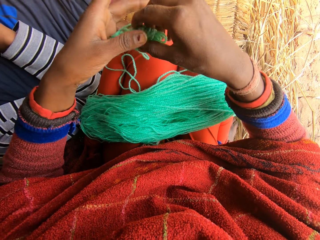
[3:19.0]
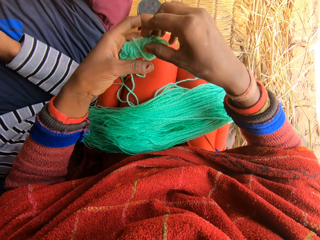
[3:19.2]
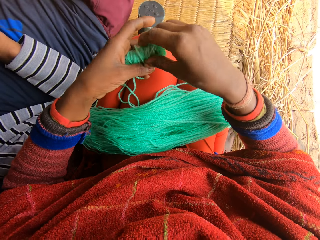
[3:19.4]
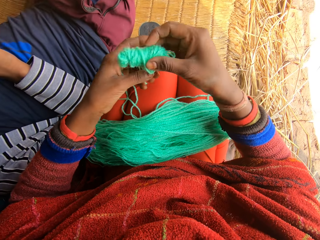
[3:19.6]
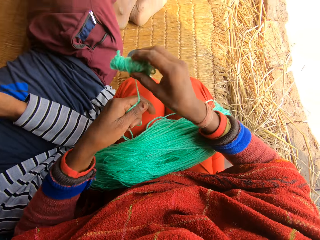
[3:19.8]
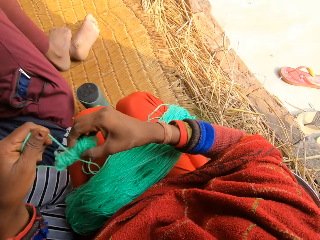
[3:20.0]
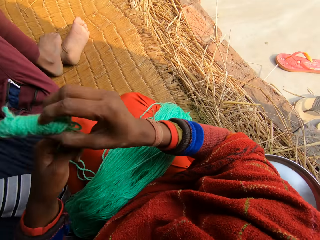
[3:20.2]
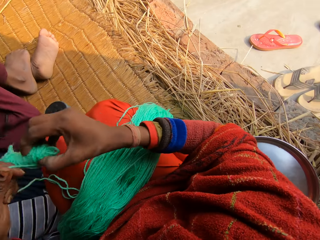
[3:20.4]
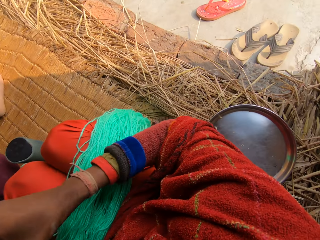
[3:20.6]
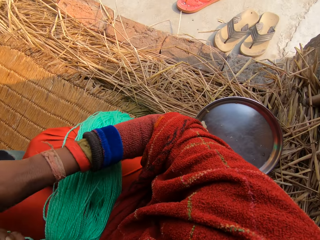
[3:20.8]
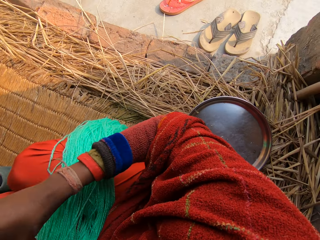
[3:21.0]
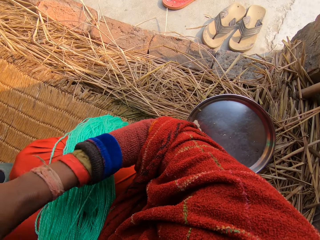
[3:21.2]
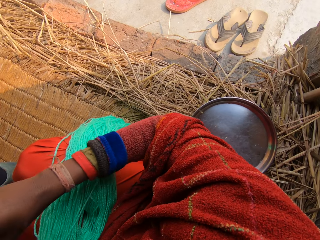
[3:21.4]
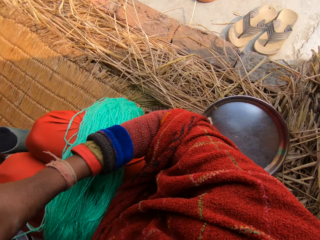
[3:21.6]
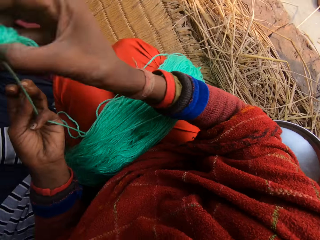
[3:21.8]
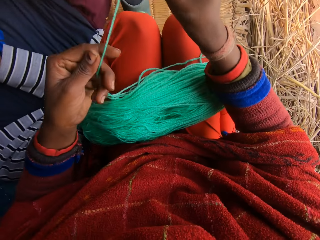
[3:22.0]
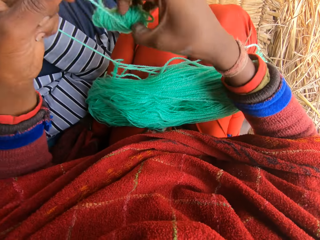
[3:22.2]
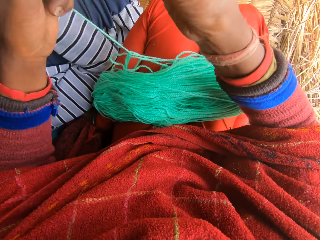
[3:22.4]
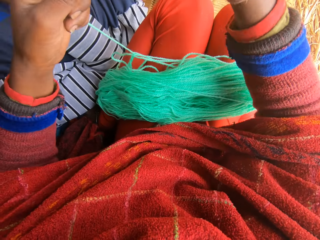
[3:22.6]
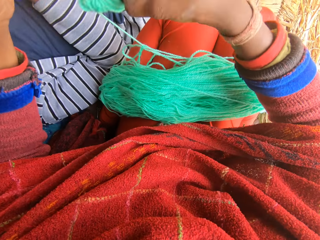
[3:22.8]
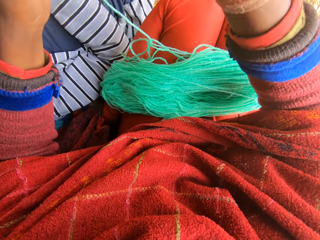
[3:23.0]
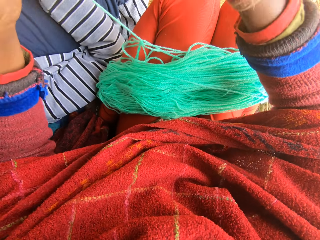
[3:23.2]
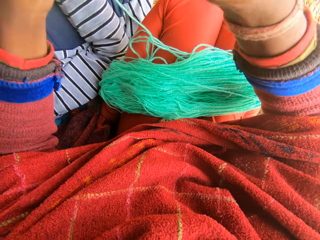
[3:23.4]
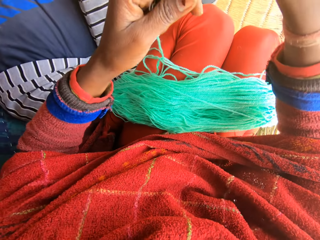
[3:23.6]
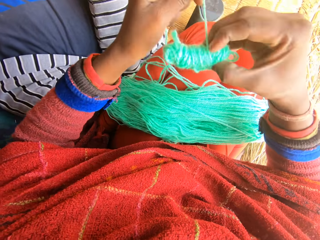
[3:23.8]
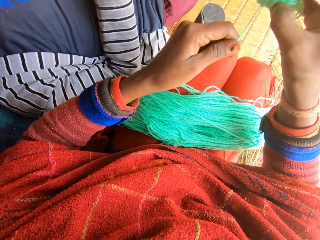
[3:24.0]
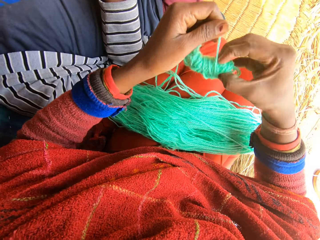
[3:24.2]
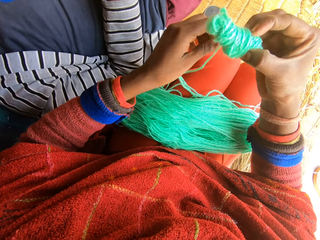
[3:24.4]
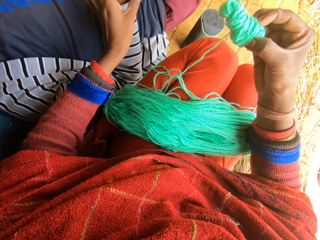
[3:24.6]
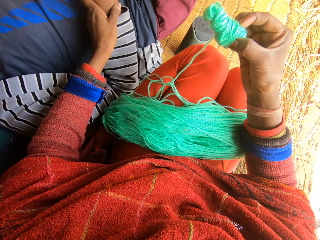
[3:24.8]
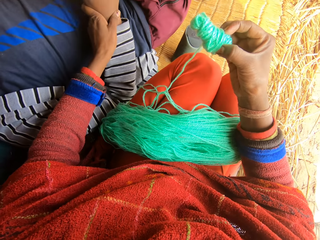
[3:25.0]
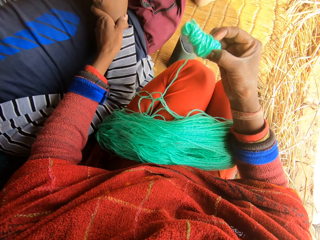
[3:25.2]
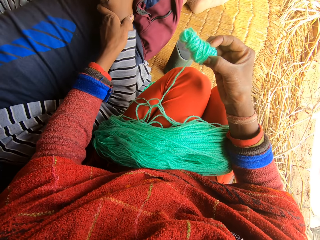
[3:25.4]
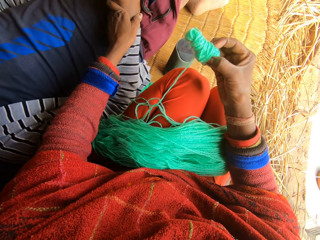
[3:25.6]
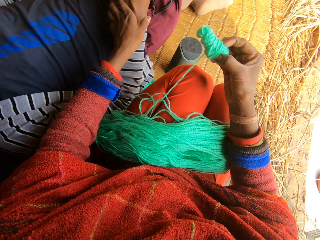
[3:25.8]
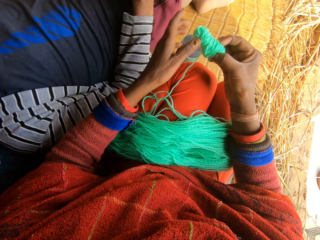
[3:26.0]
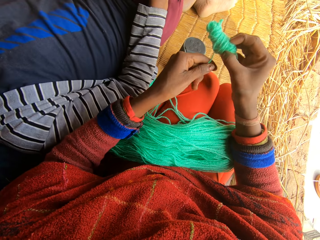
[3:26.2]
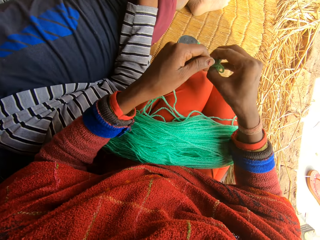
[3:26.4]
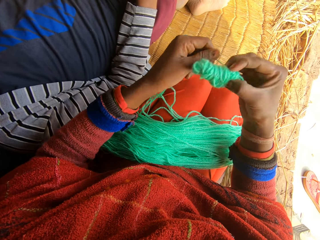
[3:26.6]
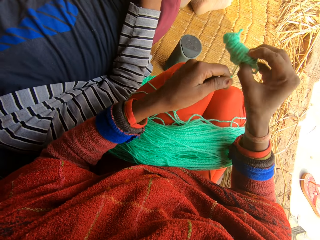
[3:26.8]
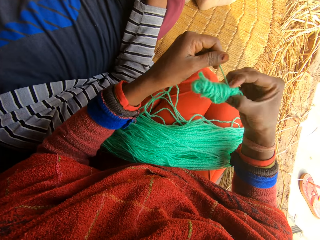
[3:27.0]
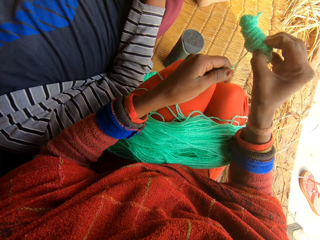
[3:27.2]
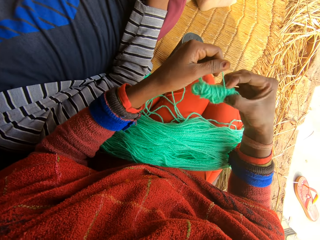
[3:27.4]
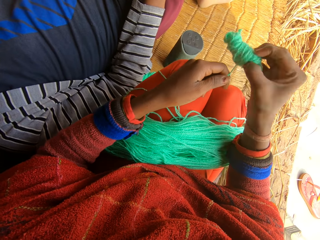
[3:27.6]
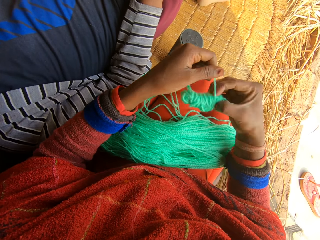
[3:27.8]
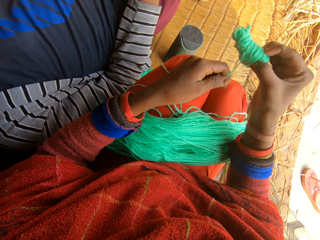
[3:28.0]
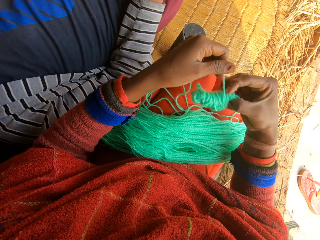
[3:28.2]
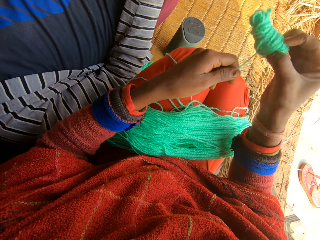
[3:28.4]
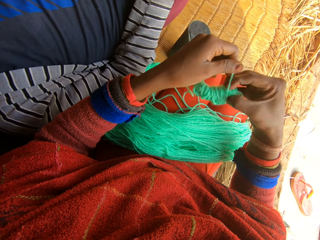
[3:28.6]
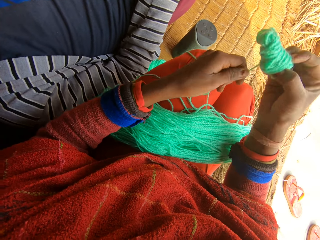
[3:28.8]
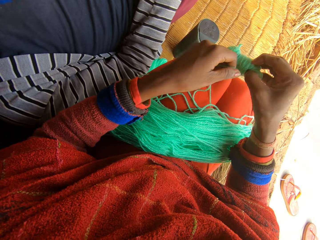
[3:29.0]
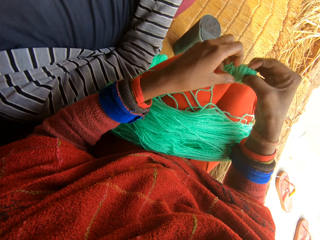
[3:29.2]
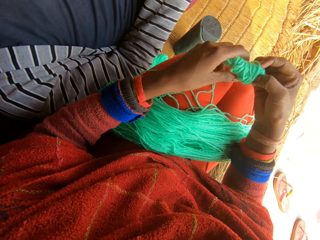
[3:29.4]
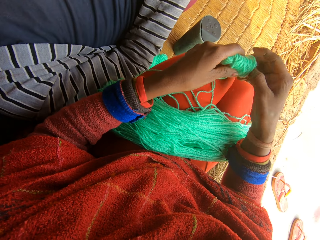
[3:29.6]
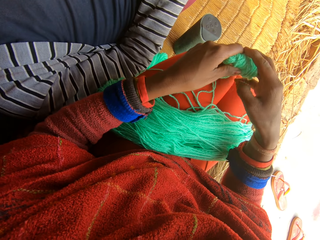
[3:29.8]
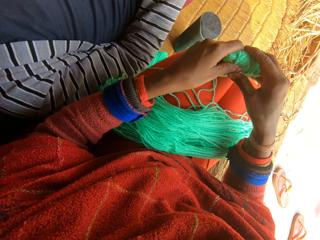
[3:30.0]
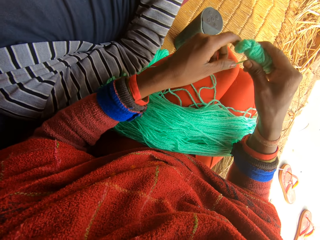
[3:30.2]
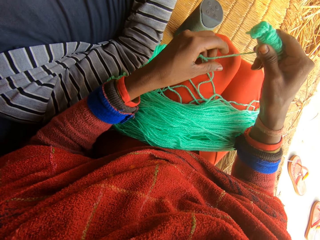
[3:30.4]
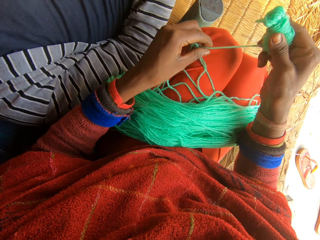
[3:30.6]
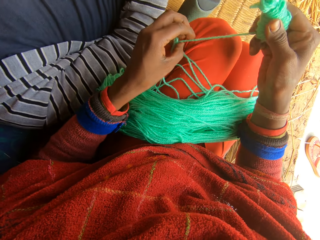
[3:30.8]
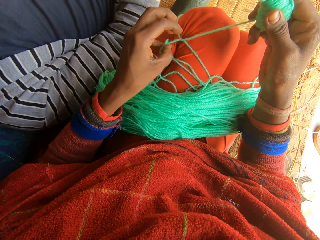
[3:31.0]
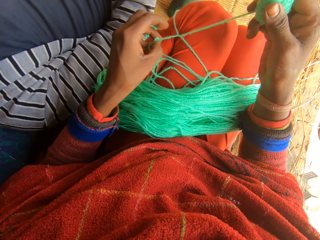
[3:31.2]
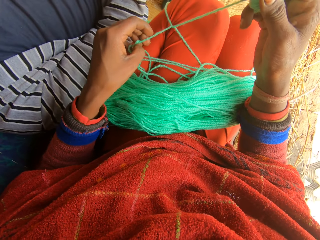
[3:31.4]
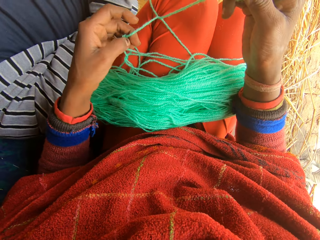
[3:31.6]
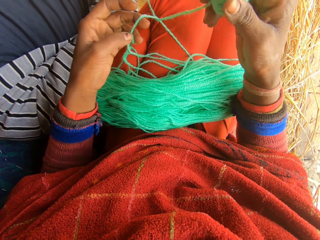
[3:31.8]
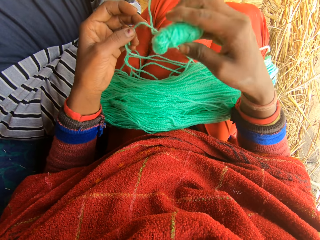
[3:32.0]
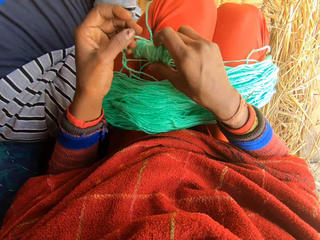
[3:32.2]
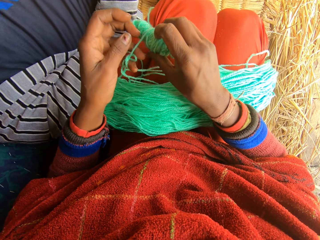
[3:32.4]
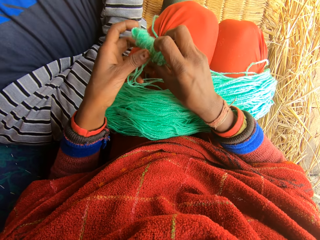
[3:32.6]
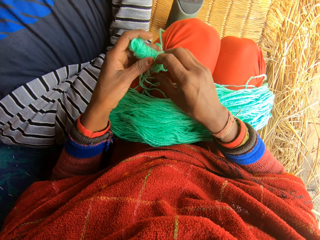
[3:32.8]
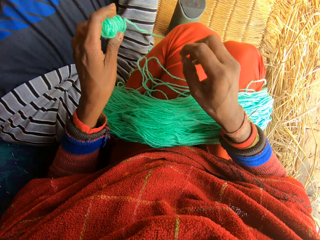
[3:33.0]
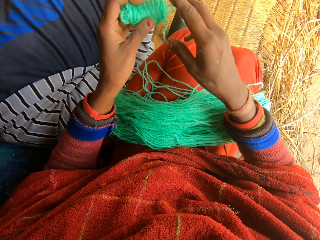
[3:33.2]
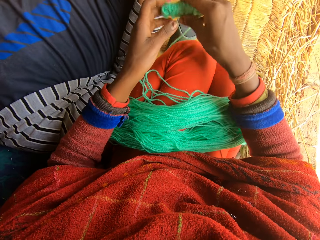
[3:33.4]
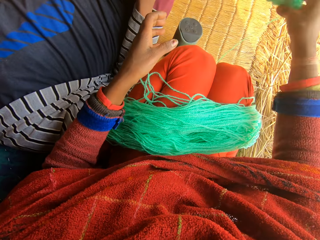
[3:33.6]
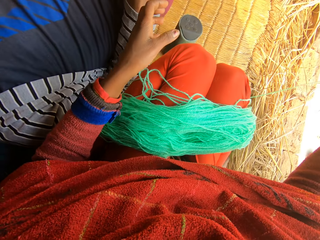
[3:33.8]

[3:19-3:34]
The camera wearer reels the wool. She folds the yarn. She pushes the woman's right hand with her left hand. She reels the wool. She folds the yarn. She aligns the yarn.

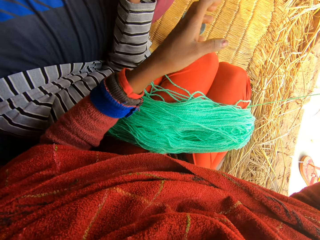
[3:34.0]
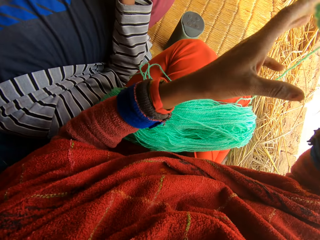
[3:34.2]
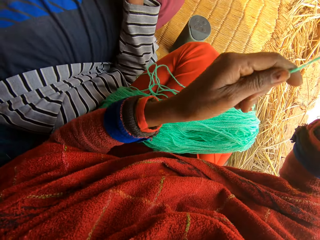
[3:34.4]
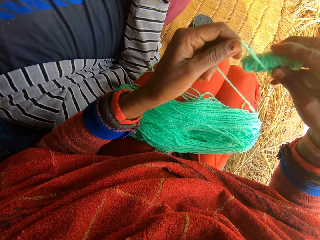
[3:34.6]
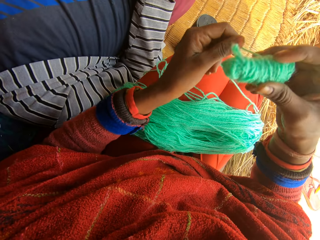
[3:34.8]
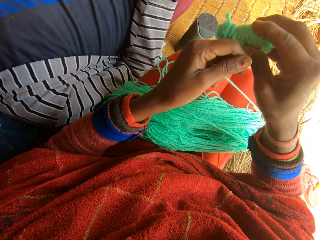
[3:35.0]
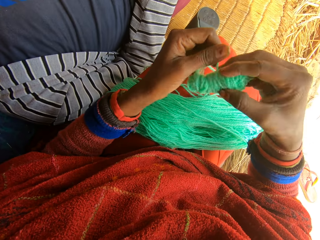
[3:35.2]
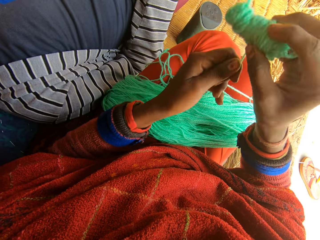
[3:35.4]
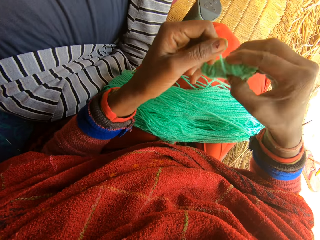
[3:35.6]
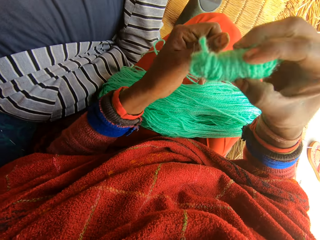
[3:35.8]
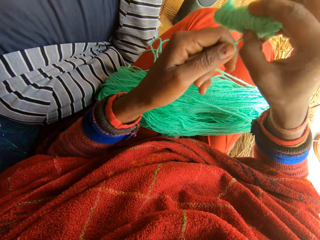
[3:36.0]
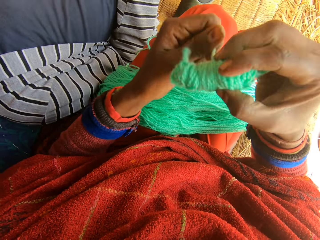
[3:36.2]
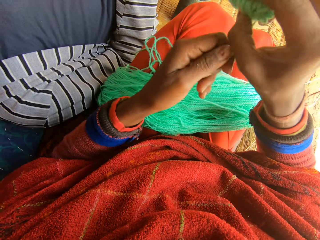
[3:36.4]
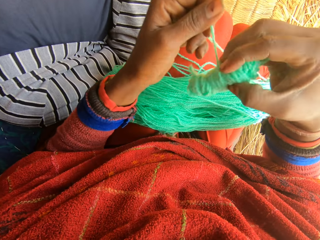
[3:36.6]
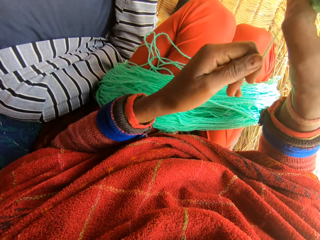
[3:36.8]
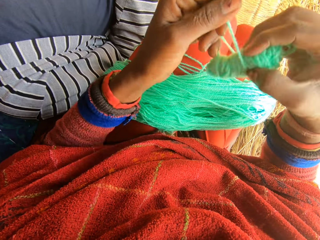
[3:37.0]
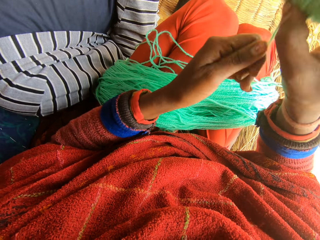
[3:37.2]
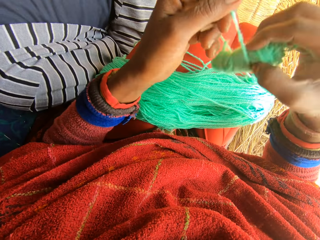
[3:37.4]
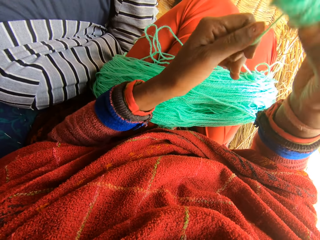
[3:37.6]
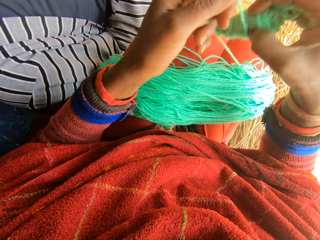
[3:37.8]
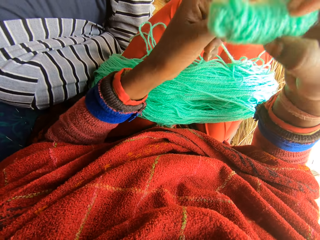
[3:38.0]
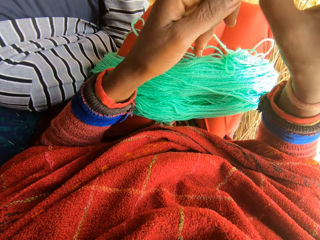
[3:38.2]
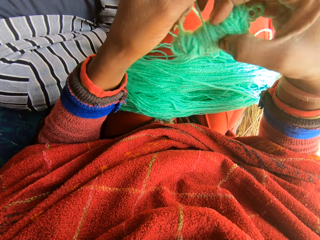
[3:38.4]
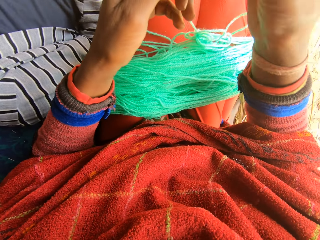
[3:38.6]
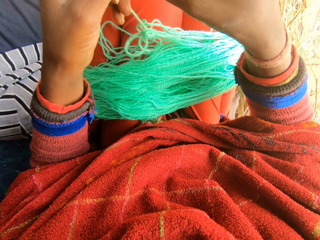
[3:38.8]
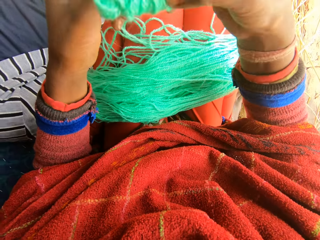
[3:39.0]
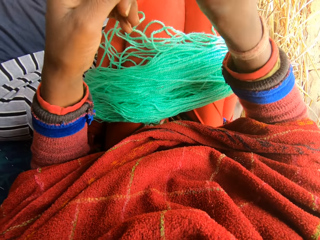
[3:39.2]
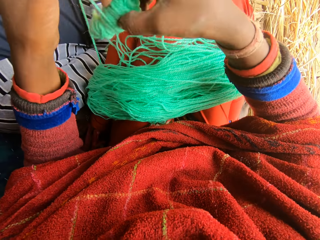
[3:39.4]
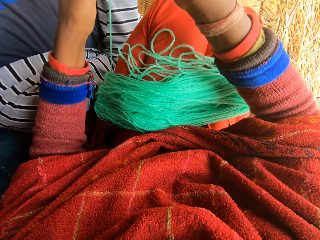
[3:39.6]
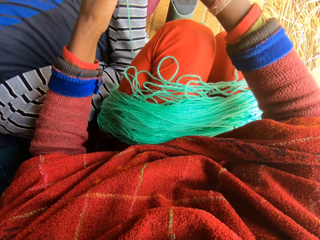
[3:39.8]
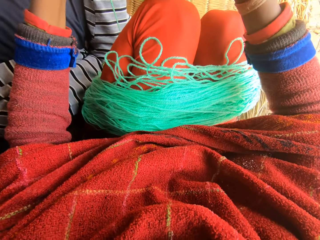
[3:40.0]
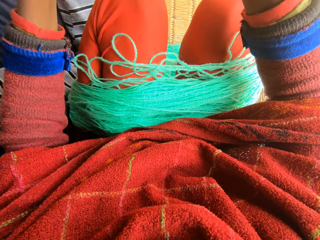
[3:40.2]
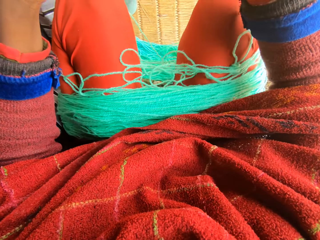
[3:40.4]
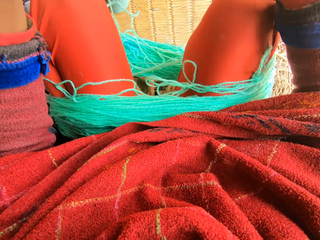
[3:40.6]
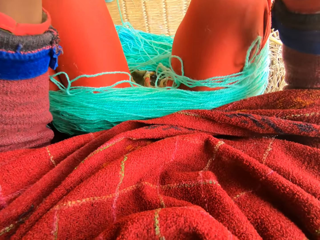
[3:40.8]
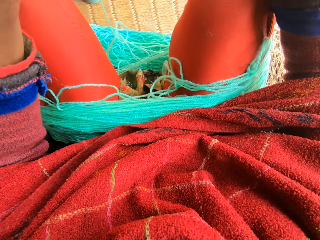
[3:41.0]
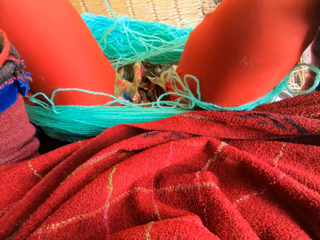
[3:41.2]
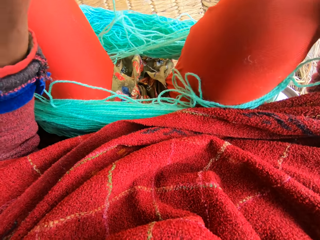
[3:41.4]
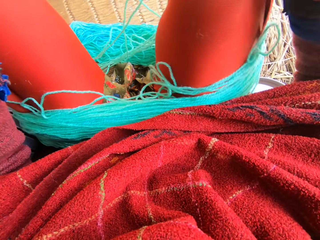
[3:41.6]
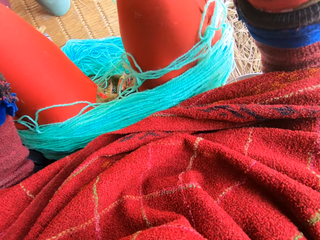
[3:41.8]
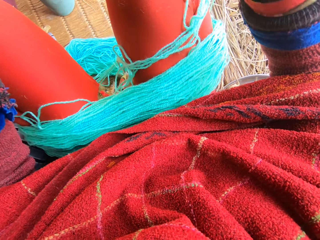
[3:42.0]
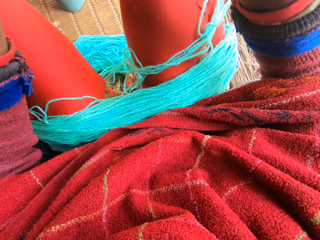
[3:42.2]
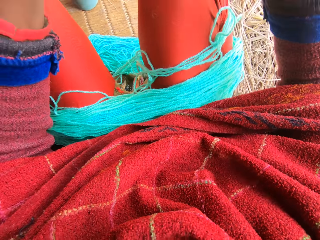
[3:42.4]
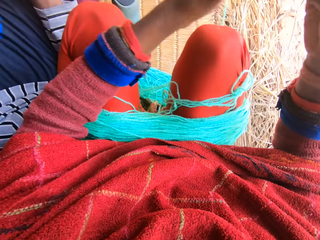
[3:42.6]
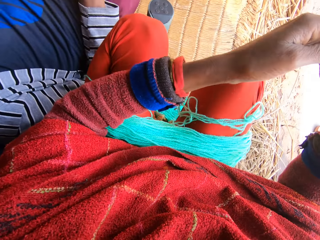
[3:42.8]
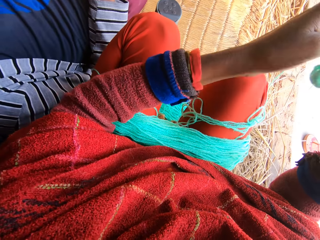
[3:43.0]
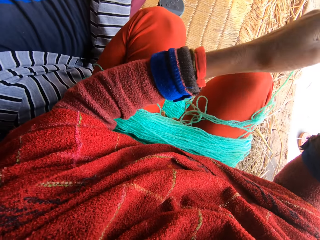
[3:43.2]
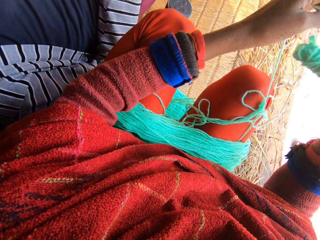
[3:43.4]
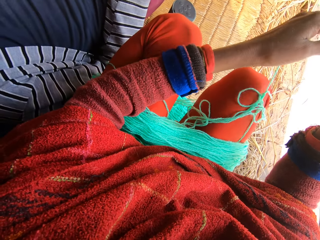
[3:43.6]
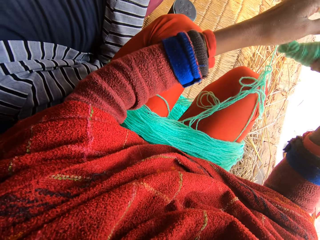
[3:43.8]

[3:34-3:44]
The camera wearer folds the yarn.
